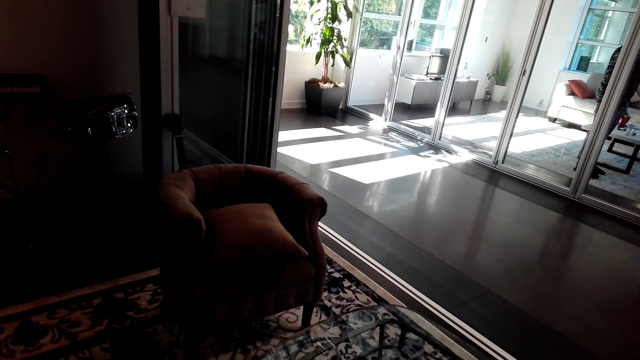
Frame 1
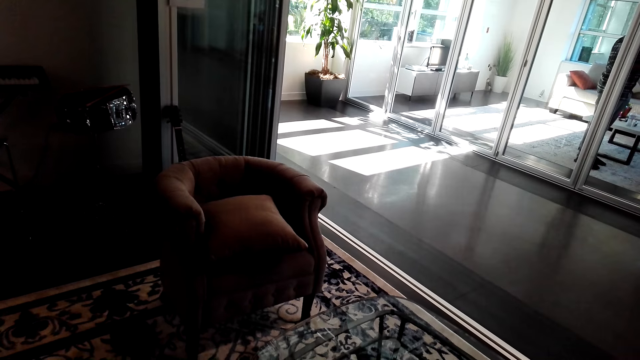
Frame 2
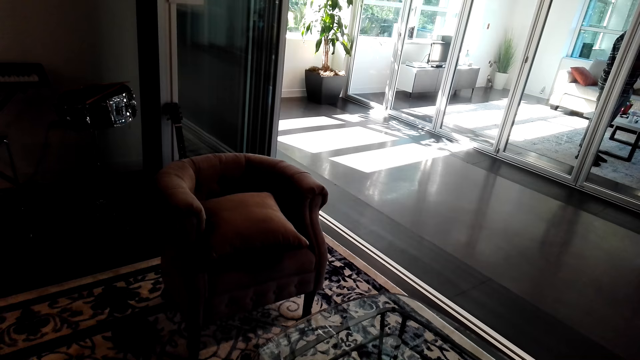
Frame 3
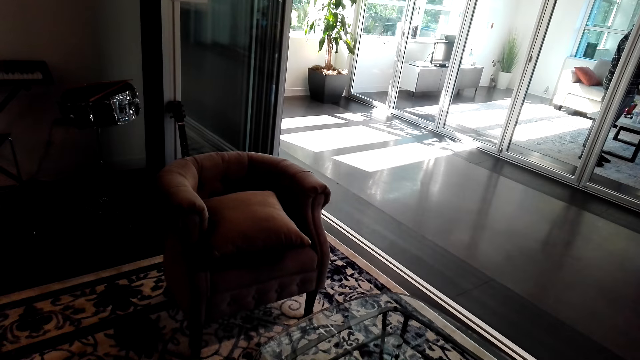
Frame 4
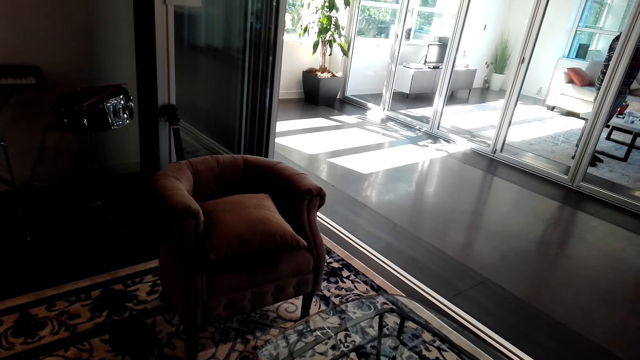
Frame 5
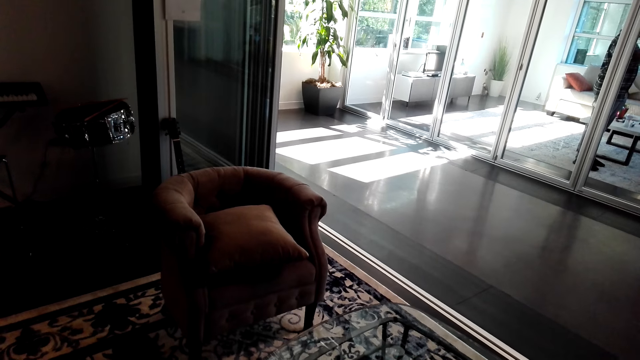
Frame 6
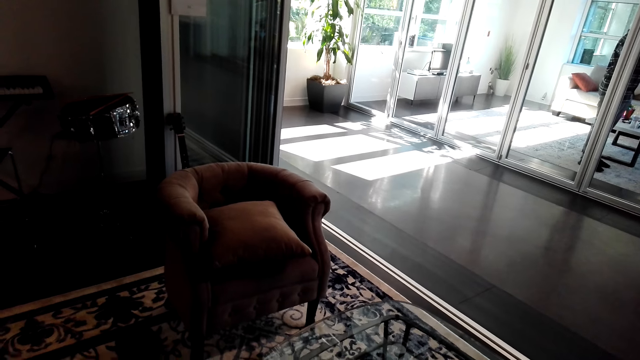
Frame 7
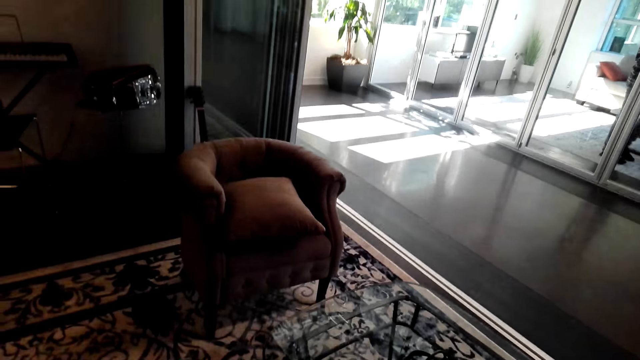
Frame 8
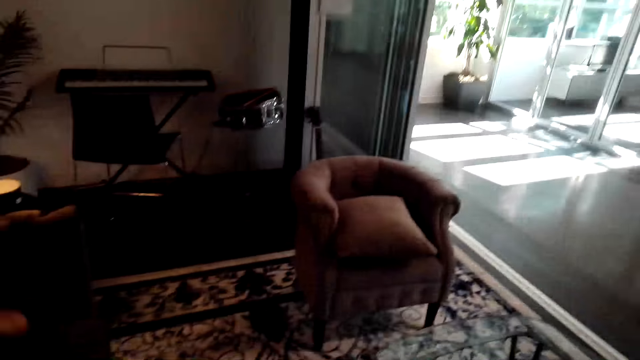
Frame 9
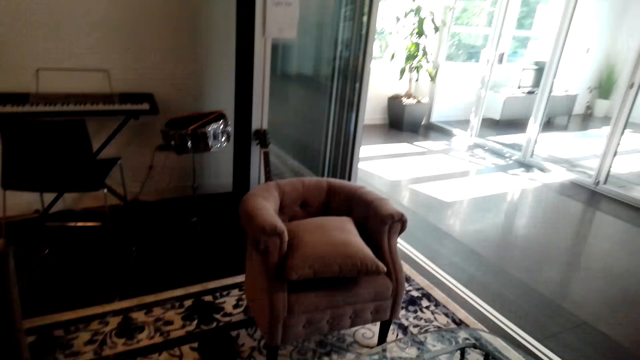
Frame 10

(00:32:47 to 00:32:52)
A person talks to the camera wearer. The camera wearer talks to the person.
